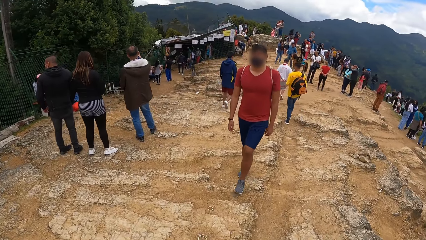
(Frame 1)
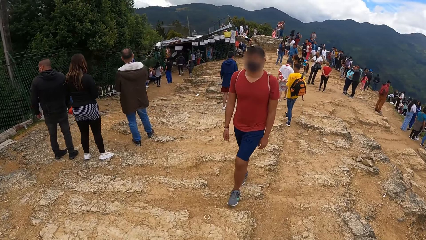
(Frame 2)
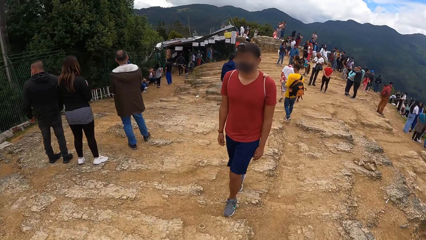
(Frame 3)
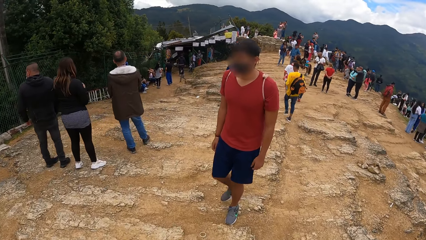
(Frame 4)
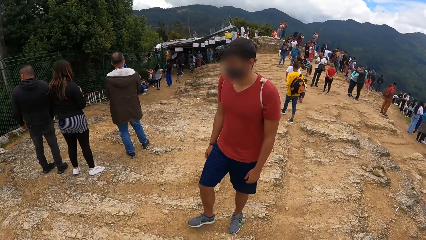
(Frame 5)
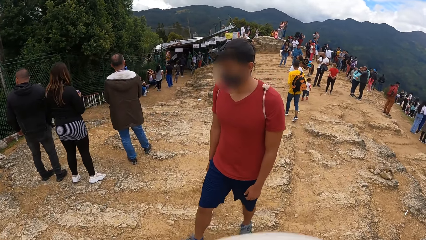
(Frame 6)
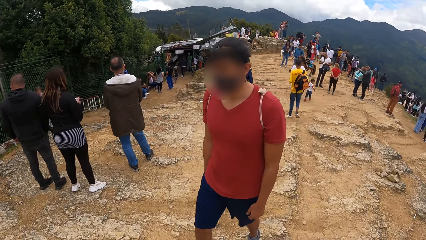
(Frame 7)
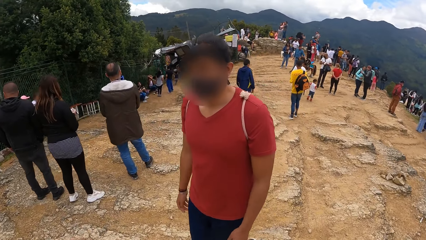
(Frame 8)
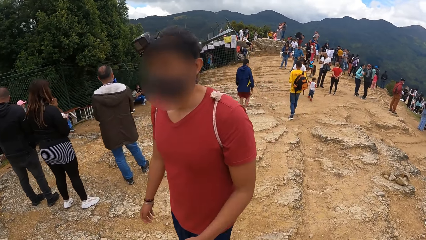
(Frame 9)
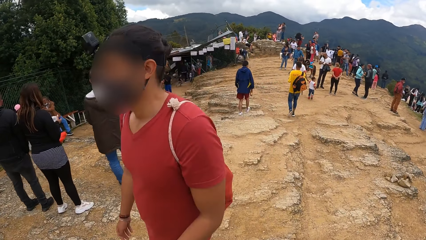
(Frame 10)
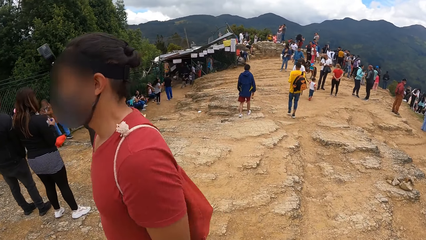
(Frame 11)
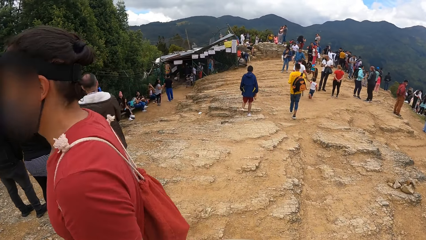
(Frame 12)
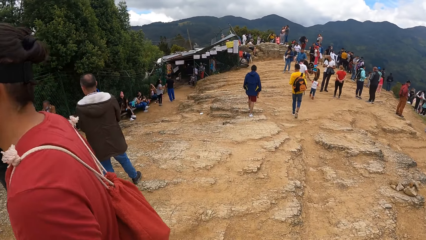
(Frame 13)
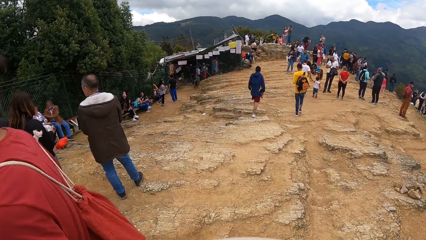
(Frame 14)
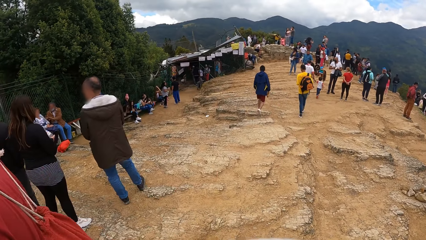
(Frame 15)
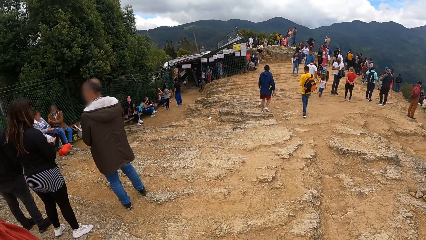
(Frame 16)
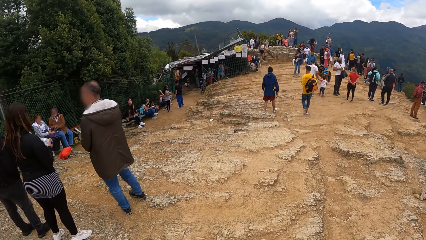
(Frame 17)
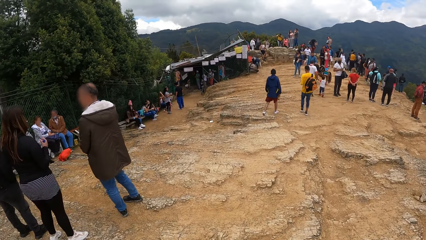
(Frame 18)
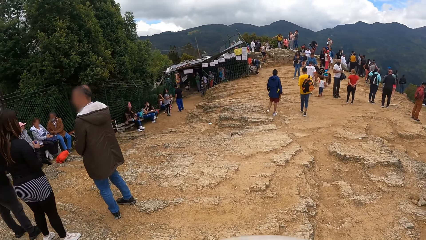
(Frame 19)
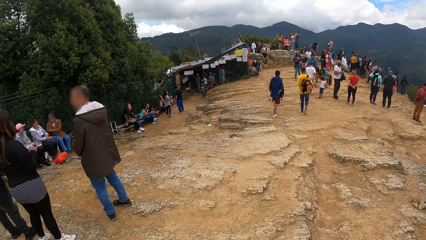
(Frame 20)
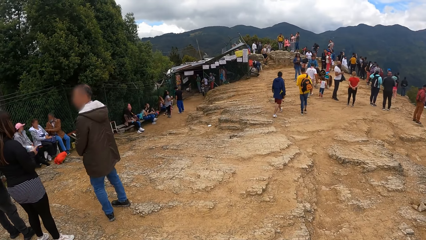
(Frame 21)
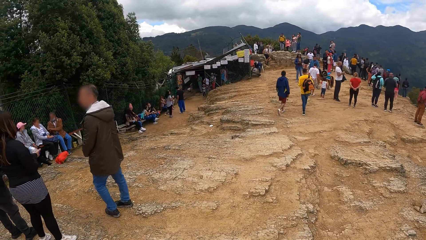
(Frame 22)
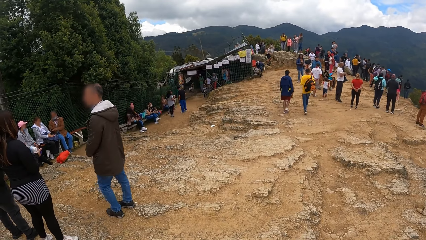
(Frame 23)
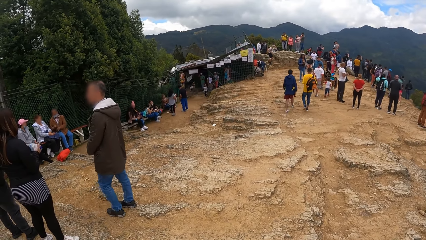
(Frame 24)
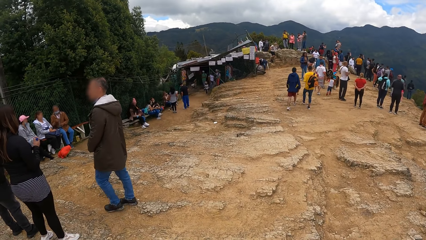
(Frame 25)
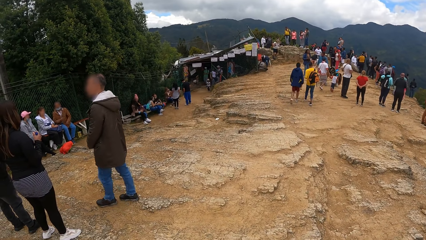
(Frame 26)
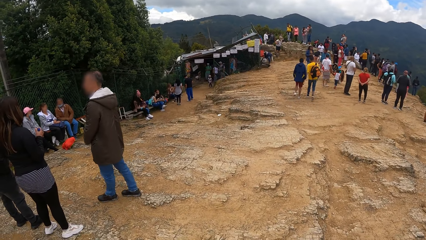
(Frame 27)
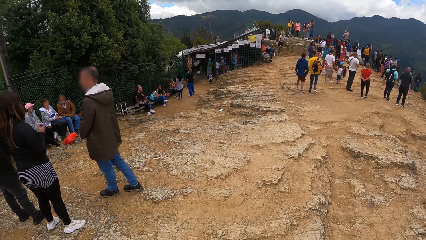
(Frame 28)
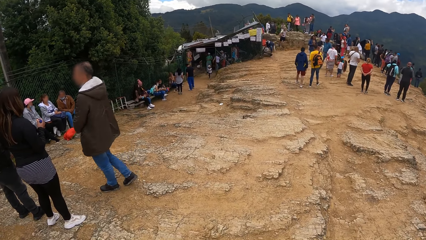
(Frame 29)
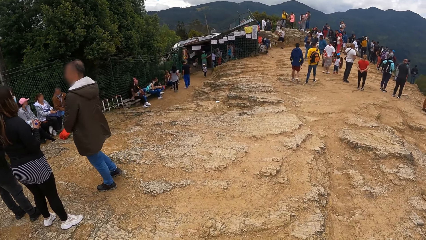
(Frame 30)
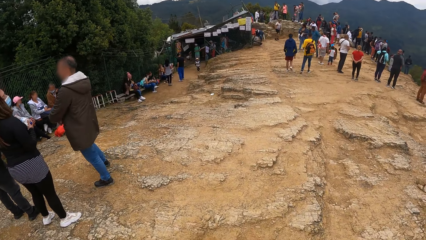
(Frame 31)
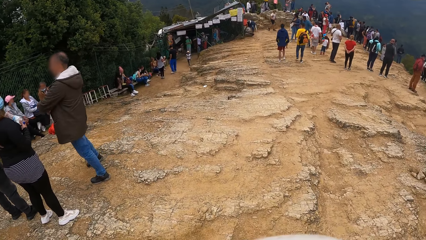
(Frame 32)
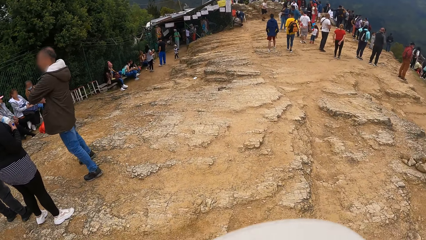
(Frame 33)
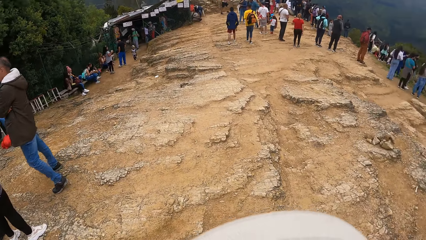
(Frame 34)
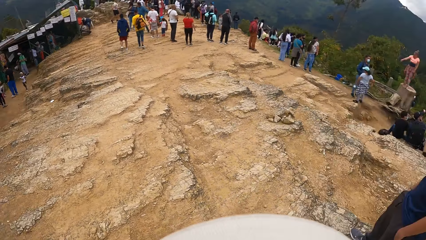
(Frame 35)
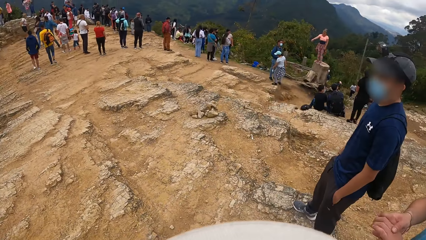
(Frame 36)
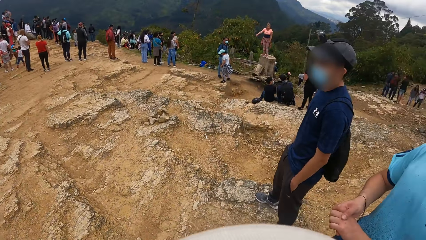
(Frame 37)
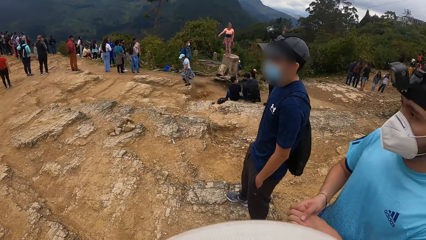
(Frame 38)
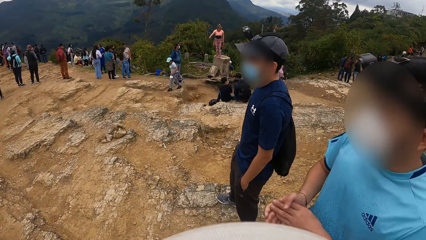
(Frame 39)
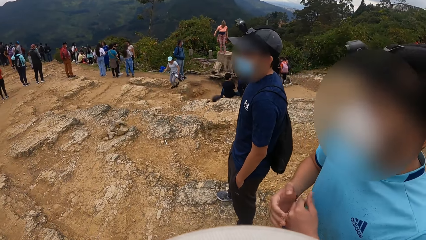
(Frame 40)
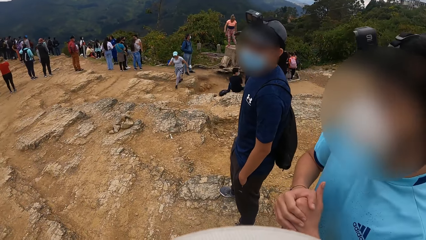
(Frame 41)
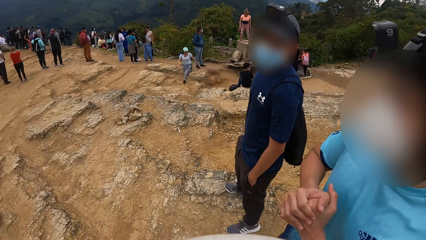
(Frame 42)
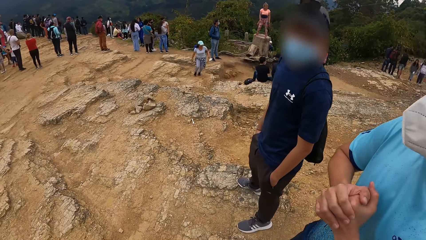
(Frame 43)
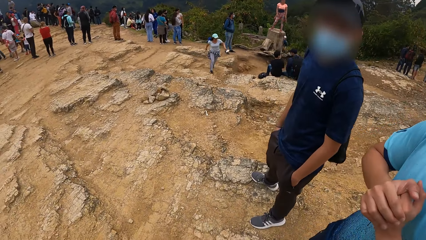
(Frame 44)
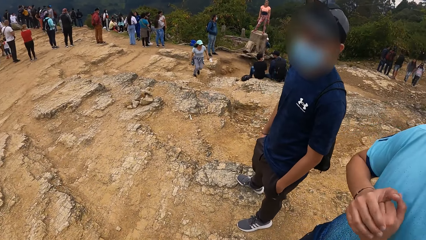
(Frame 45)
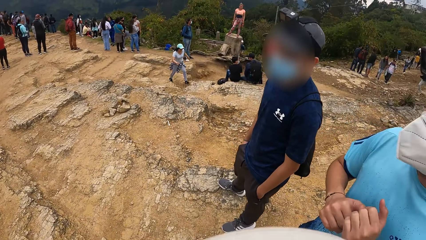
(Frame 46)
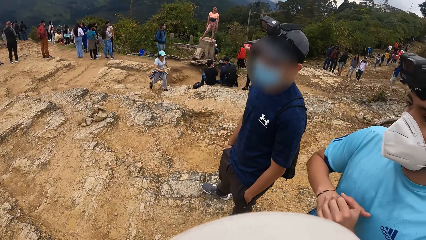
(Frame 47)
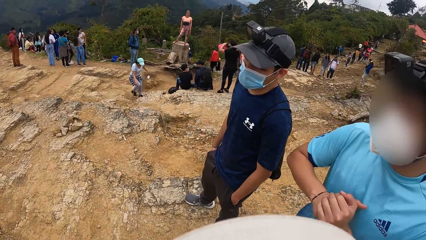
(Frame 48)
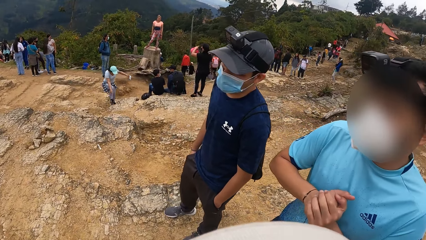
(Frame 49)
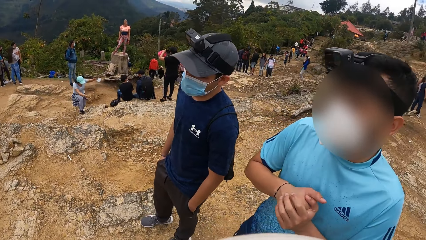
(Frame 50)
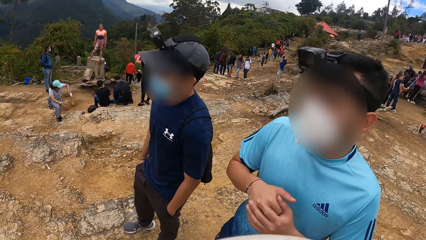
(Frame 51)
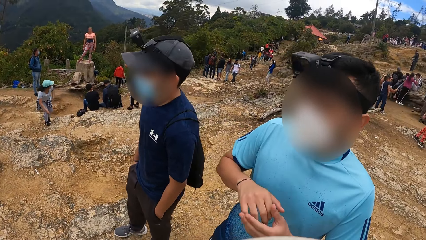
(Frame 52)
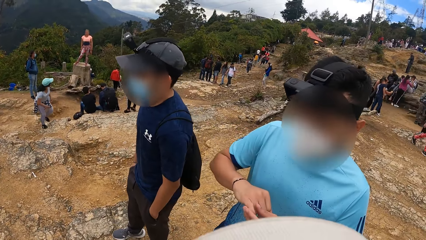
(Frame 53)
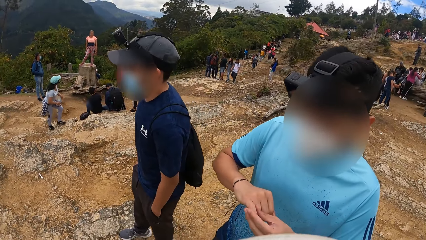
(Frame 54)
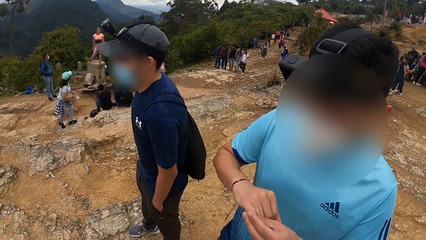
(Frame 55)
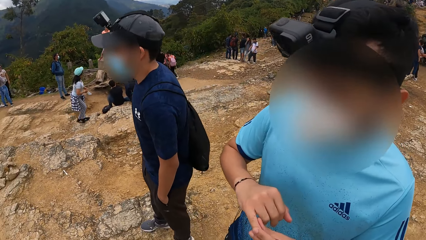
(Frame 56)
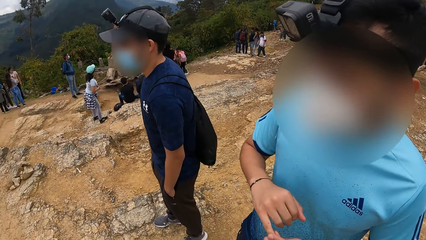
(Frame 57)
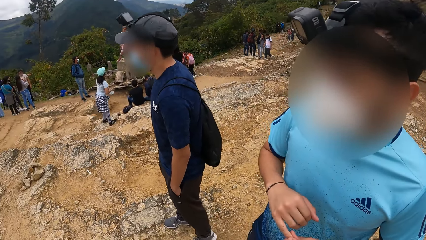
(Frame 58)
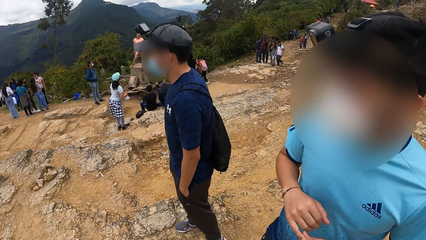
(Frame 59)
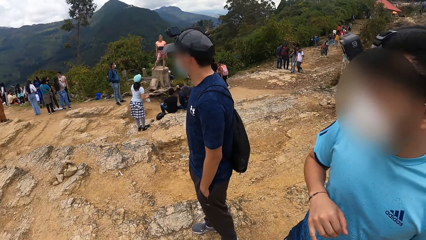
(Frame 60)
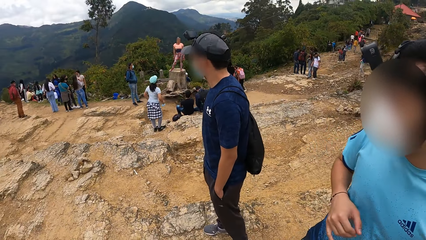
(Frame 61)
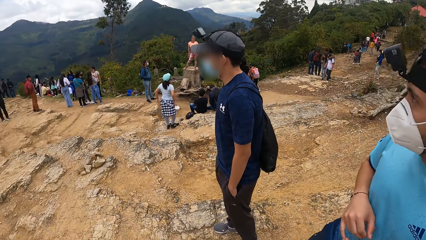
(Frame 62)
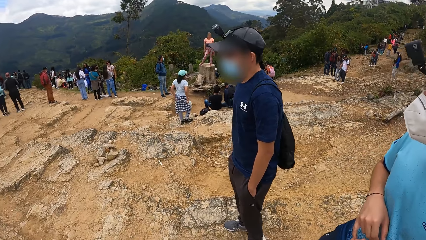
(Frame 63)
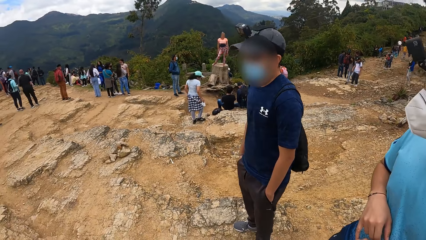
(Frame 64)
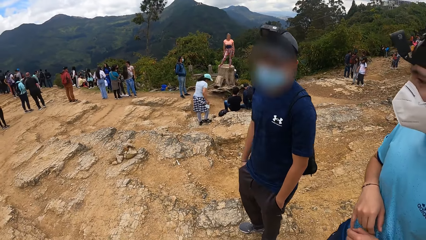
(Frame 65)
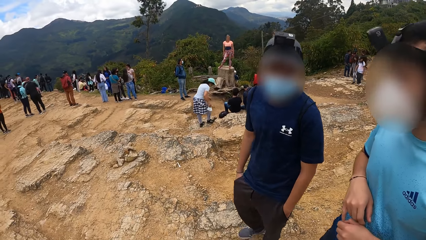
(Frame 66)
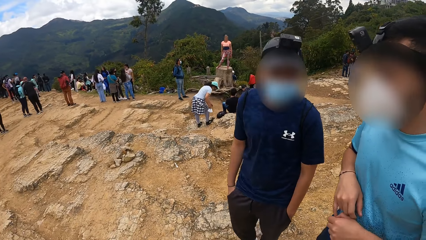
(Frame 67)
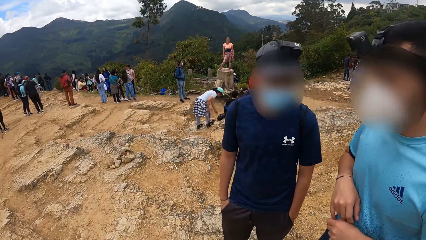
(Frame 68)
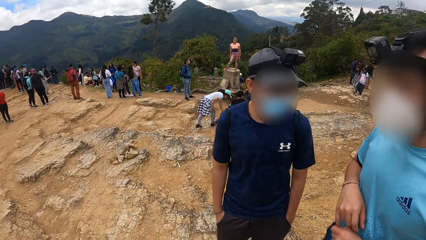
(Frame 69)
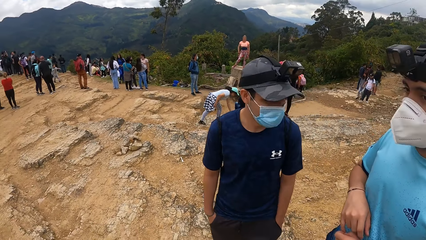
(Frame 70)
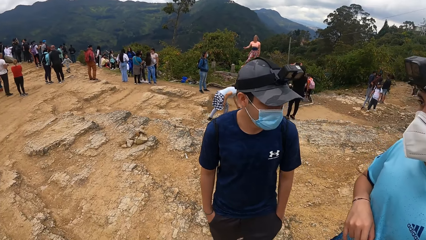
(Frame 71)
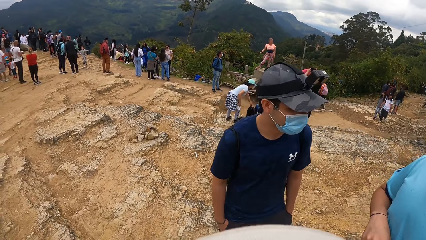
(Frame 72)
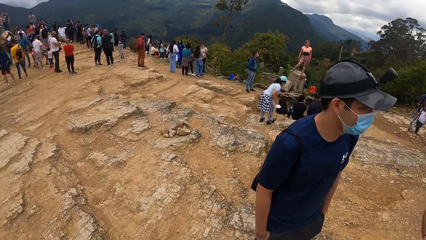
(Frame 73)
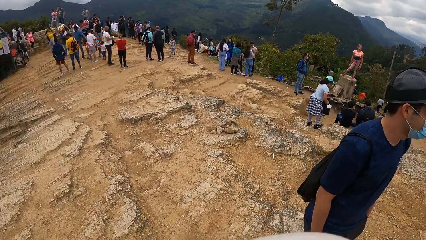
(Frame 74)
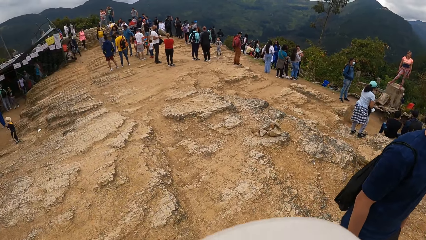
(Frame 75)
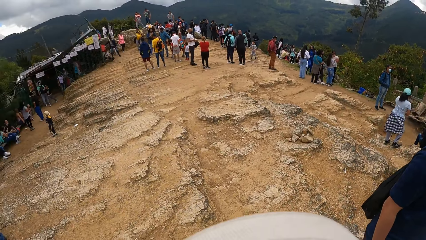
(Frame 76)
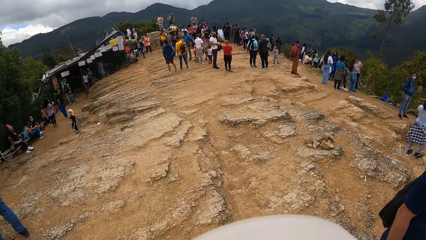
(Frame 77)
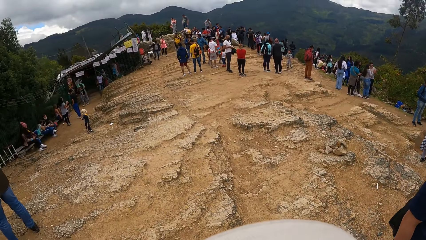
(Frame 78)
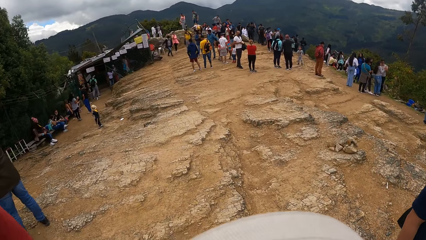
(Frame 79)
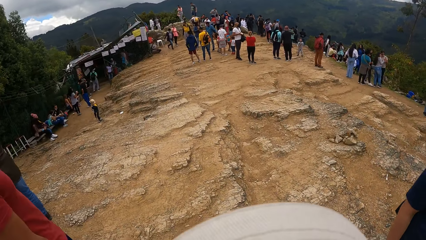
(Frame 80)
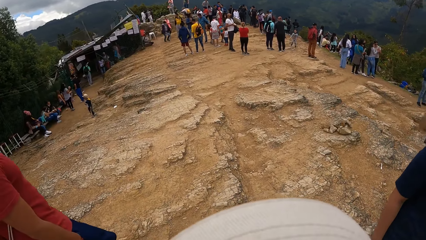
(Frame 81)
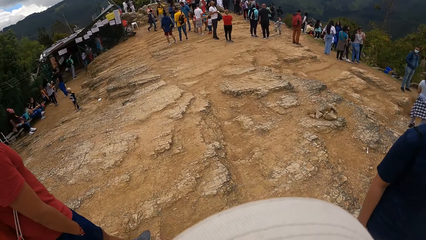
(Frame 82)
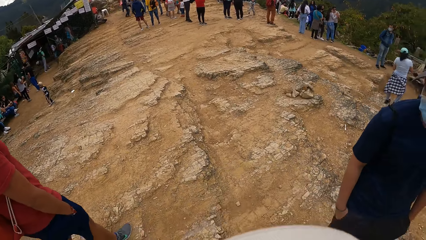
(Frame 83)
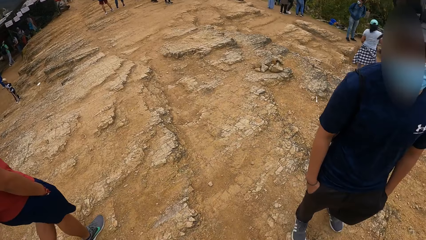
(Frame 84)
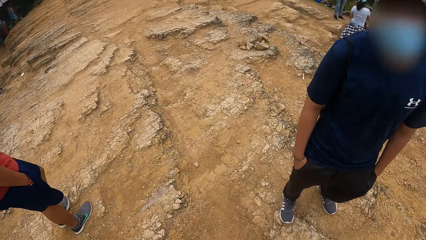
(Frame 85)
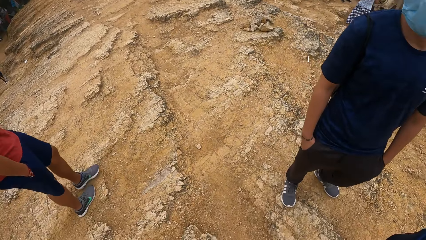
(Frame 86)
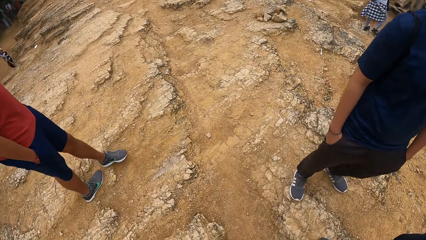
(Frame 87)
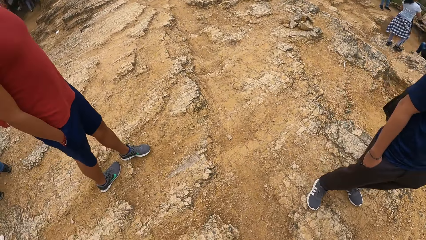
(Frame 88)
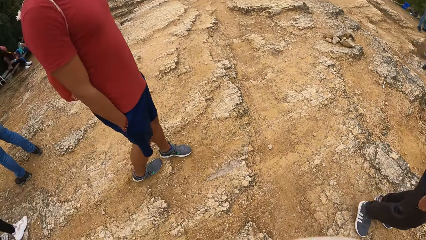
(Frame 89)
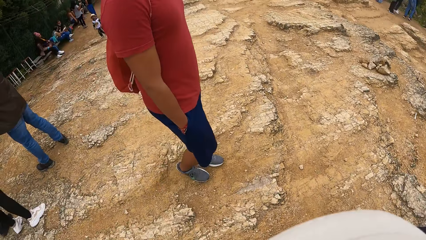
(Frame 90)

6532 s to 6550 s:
The camera wearer looks around. They interact with a man, another man and a third man. The third man walks towards the camera wearer.
